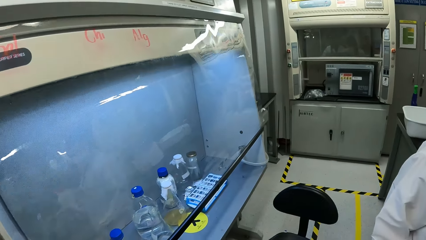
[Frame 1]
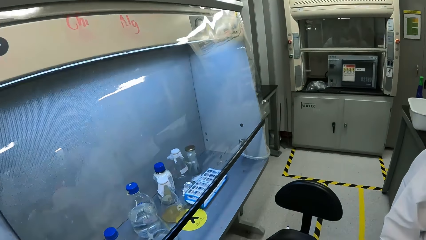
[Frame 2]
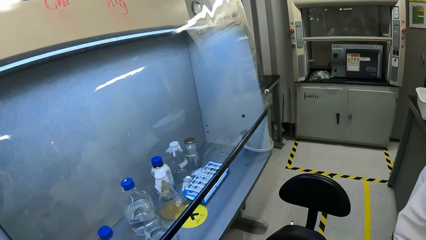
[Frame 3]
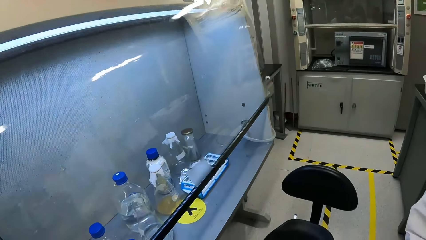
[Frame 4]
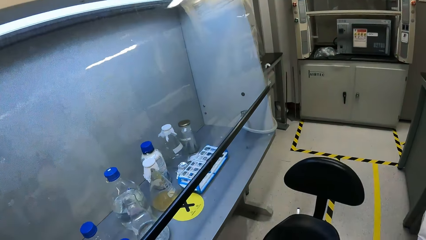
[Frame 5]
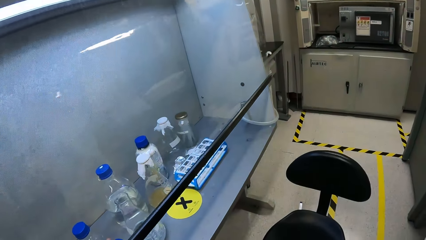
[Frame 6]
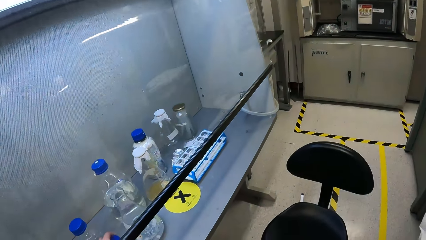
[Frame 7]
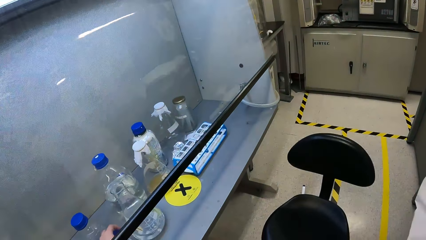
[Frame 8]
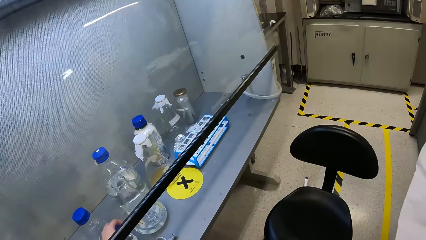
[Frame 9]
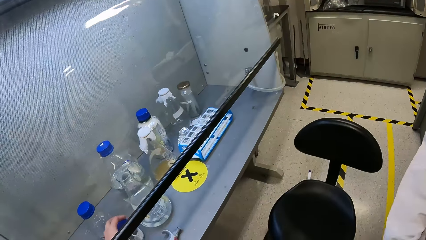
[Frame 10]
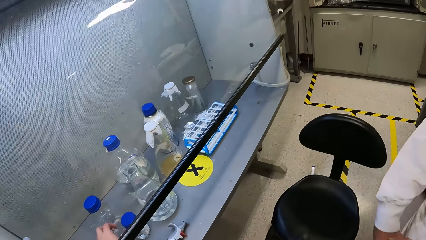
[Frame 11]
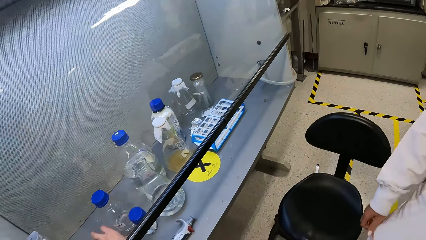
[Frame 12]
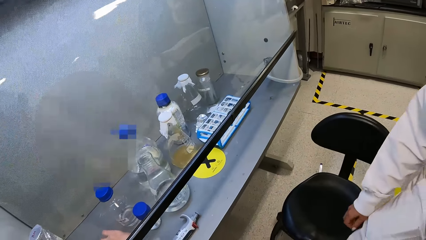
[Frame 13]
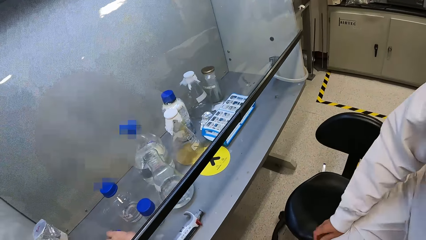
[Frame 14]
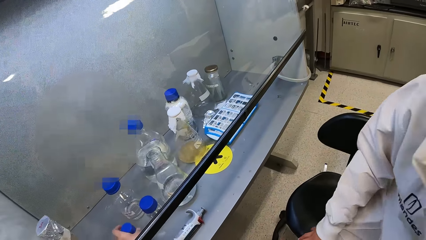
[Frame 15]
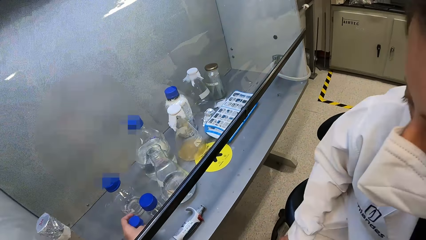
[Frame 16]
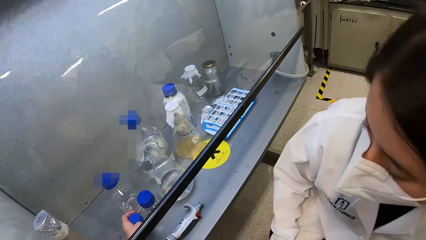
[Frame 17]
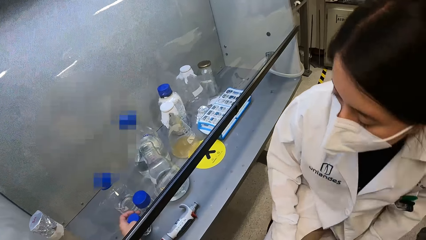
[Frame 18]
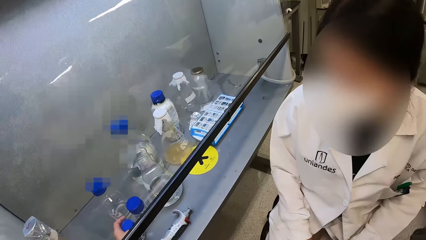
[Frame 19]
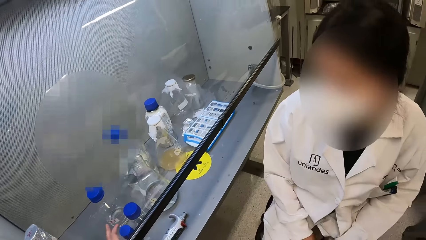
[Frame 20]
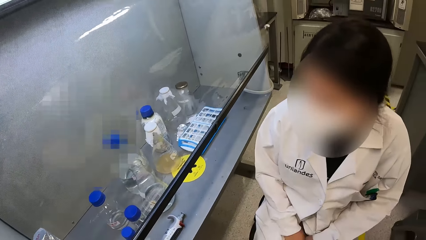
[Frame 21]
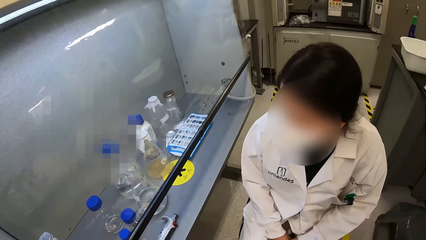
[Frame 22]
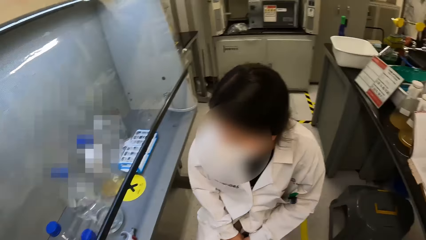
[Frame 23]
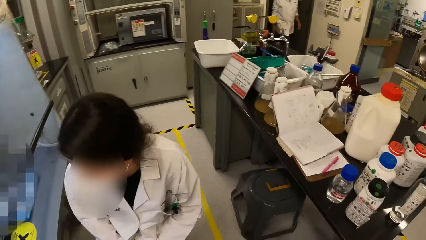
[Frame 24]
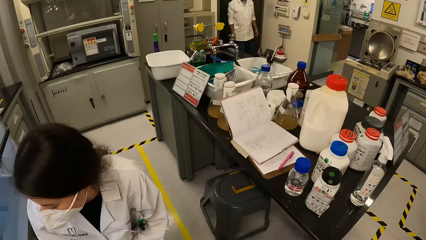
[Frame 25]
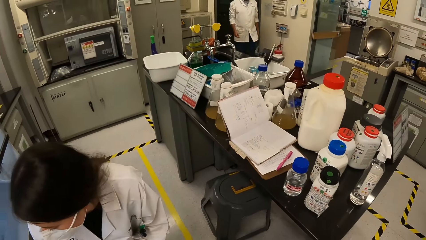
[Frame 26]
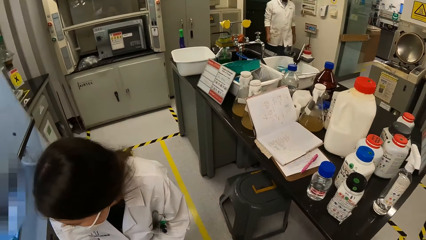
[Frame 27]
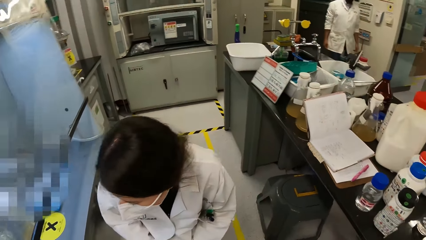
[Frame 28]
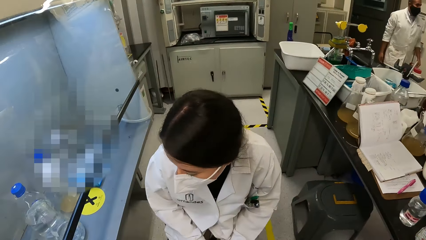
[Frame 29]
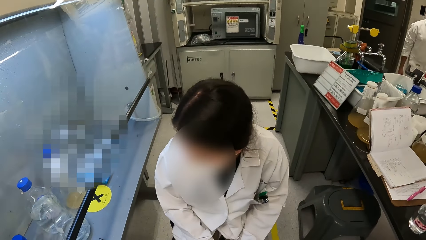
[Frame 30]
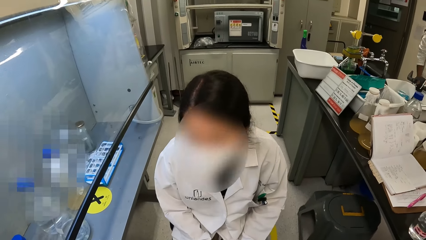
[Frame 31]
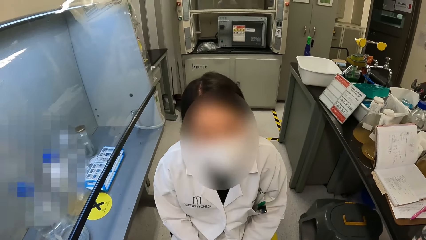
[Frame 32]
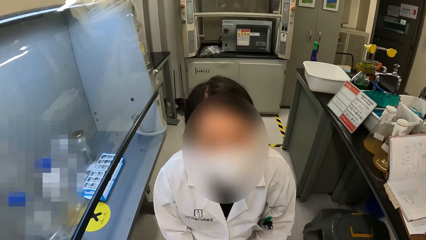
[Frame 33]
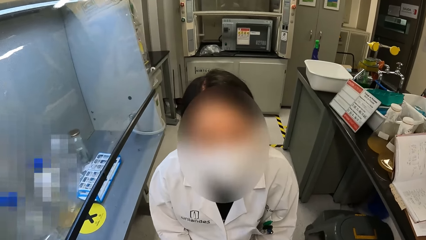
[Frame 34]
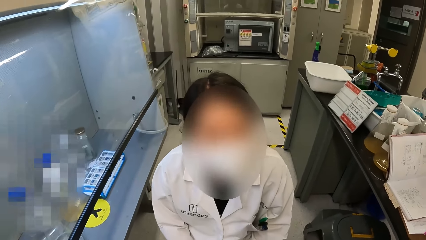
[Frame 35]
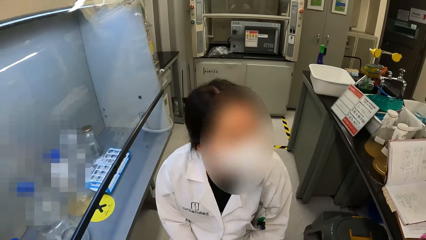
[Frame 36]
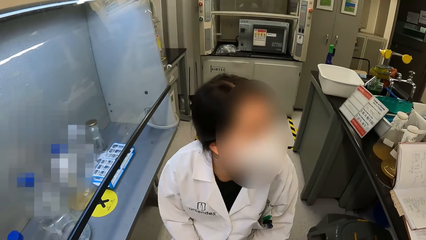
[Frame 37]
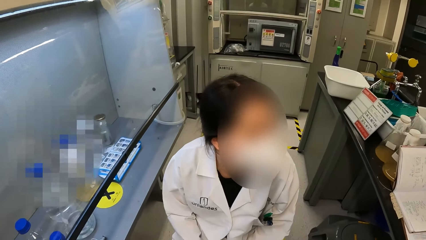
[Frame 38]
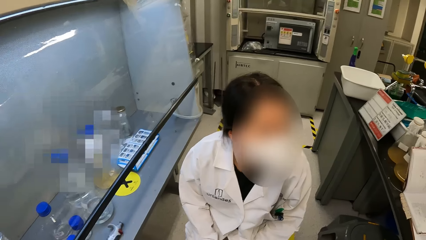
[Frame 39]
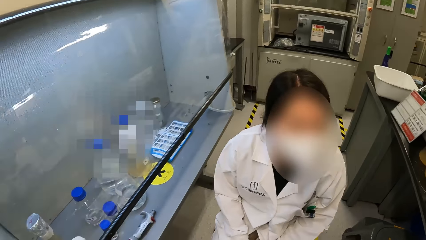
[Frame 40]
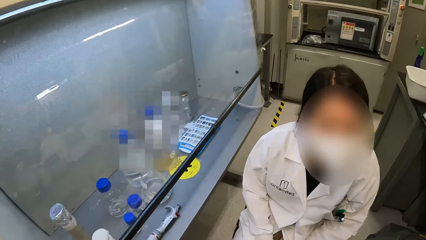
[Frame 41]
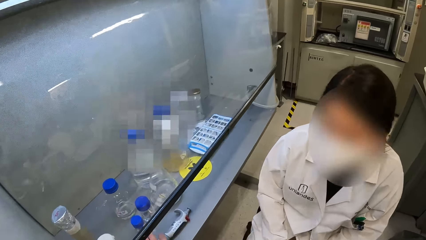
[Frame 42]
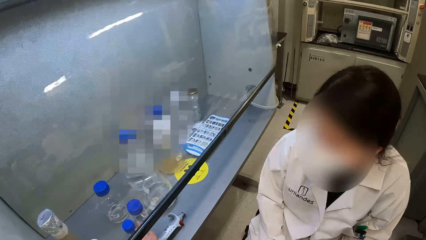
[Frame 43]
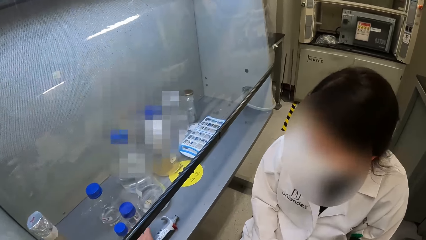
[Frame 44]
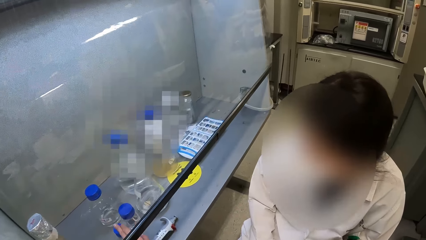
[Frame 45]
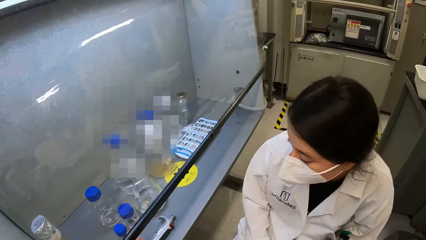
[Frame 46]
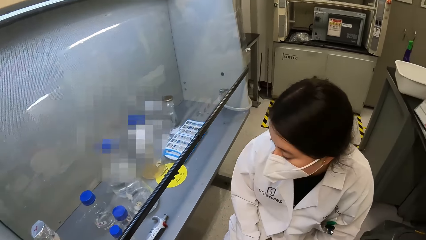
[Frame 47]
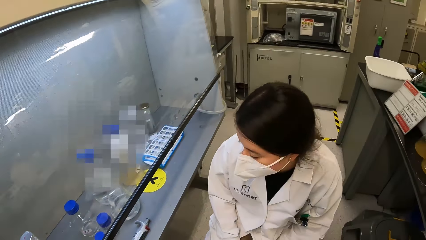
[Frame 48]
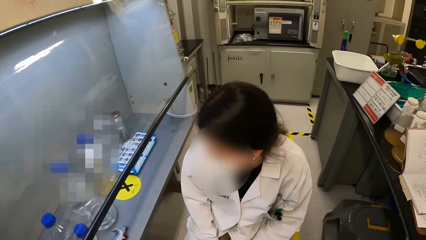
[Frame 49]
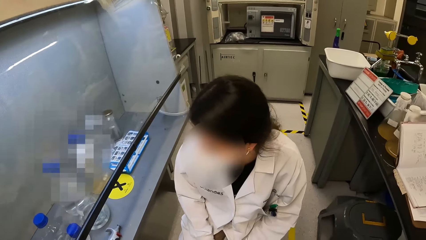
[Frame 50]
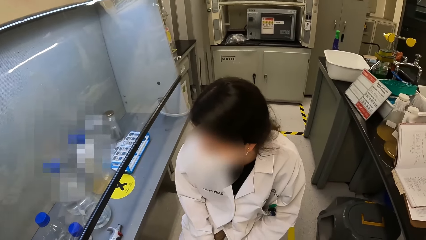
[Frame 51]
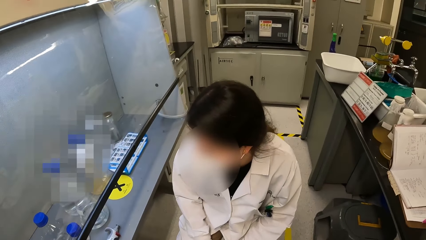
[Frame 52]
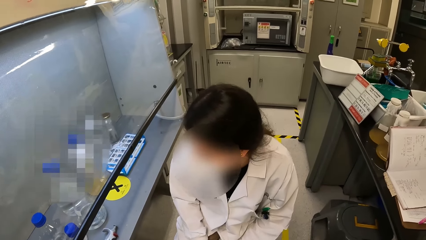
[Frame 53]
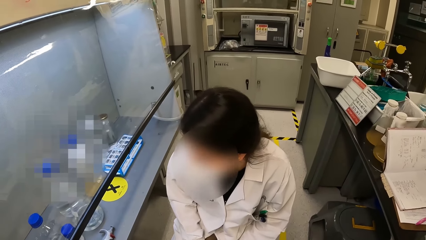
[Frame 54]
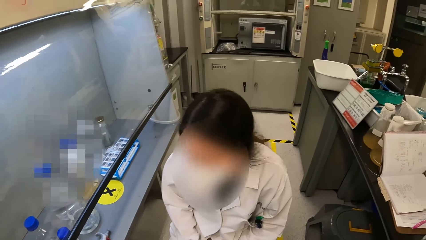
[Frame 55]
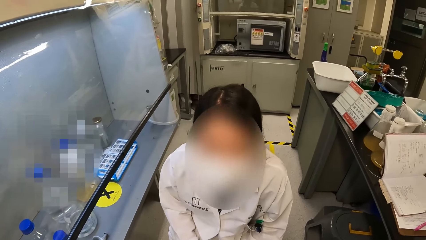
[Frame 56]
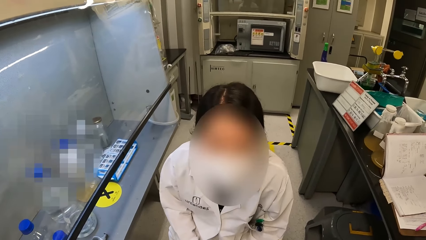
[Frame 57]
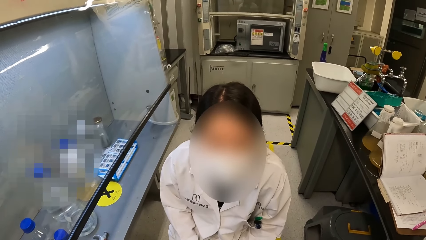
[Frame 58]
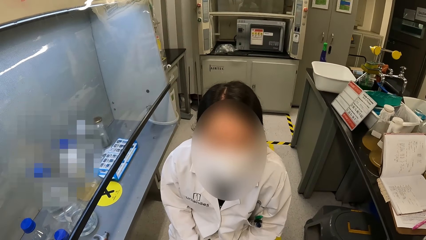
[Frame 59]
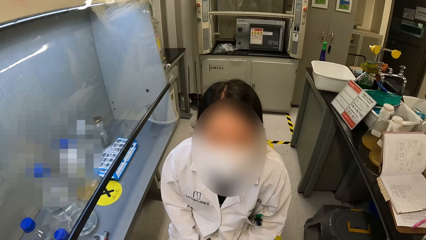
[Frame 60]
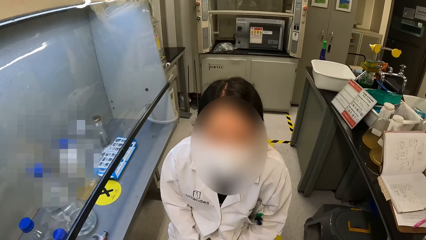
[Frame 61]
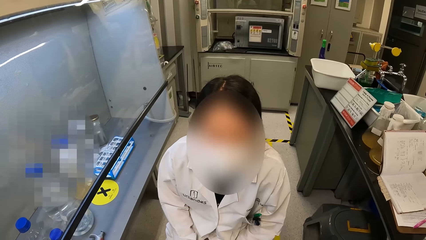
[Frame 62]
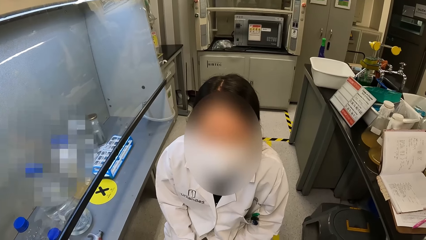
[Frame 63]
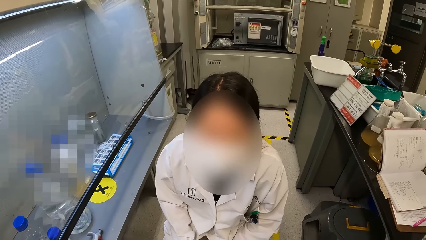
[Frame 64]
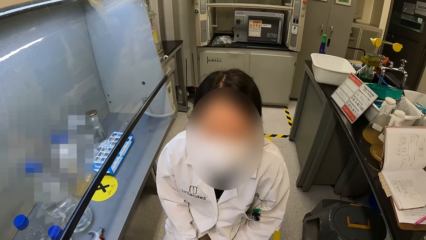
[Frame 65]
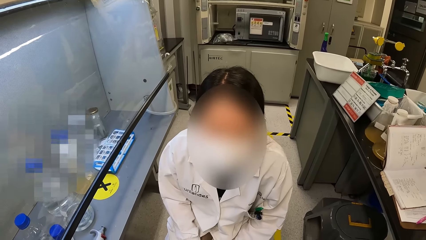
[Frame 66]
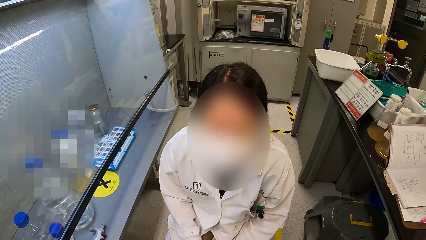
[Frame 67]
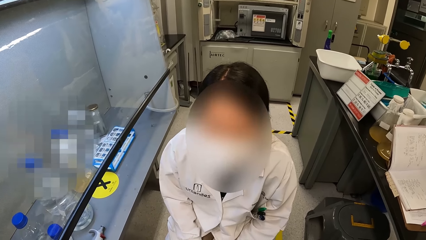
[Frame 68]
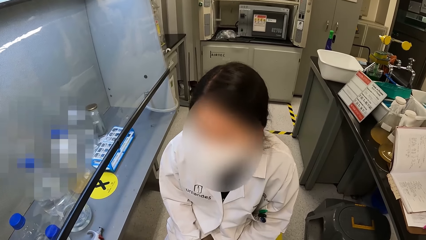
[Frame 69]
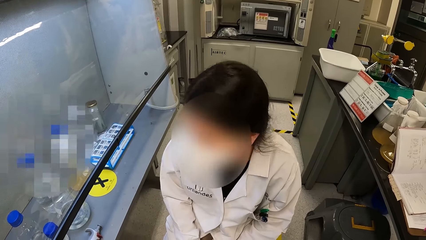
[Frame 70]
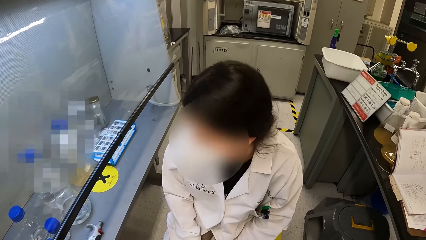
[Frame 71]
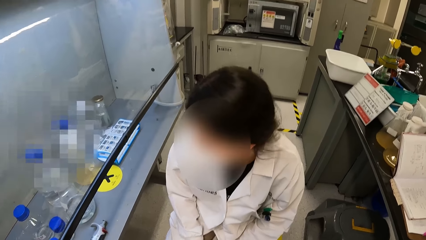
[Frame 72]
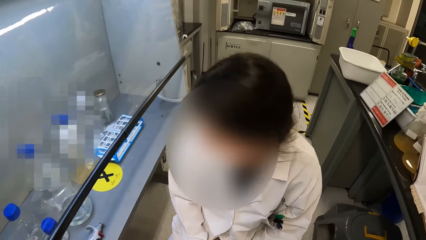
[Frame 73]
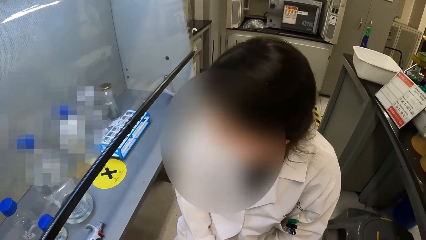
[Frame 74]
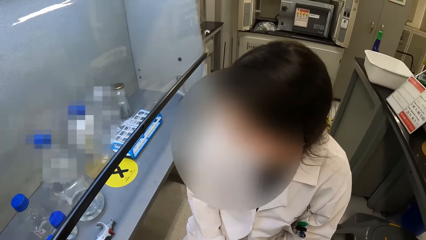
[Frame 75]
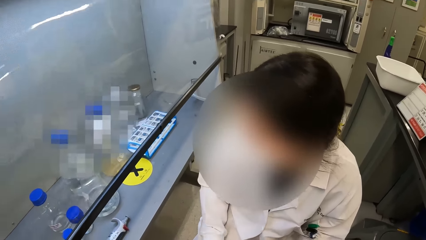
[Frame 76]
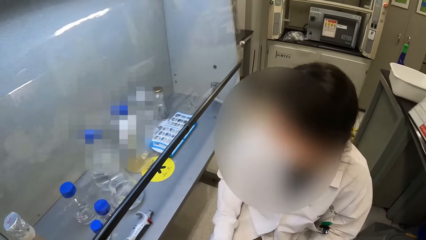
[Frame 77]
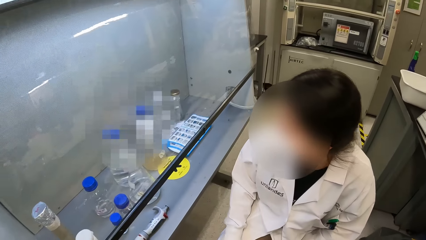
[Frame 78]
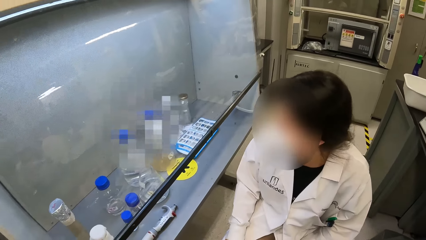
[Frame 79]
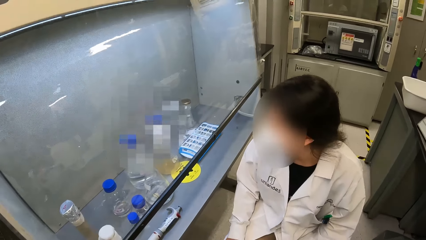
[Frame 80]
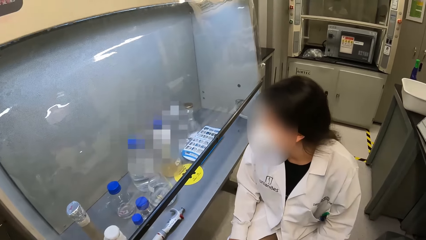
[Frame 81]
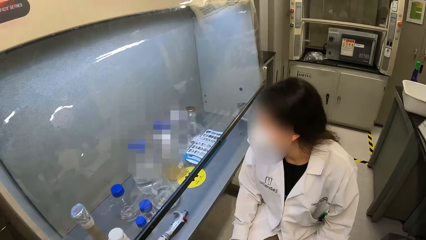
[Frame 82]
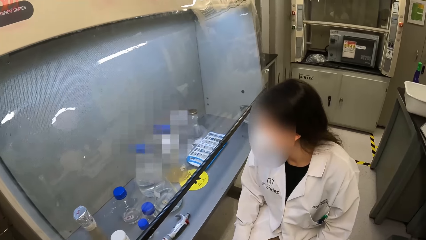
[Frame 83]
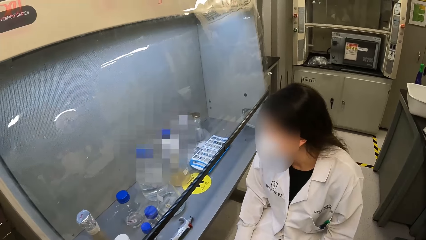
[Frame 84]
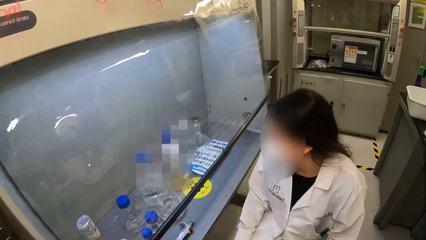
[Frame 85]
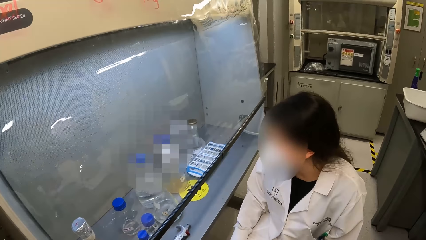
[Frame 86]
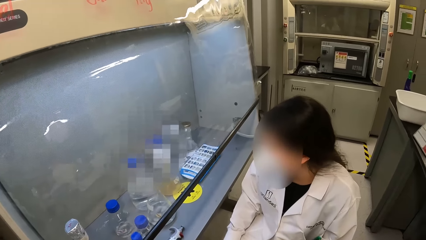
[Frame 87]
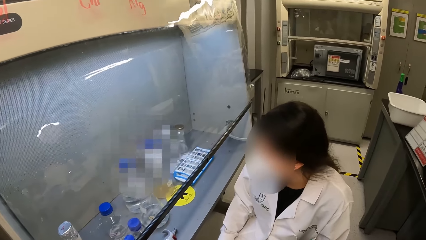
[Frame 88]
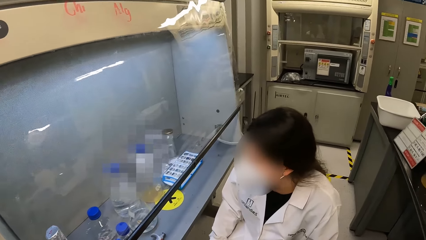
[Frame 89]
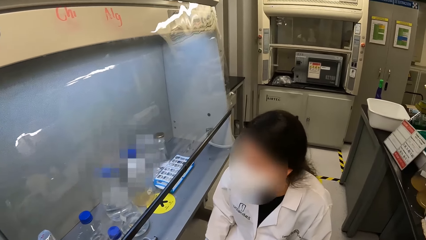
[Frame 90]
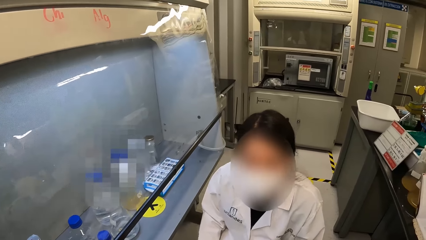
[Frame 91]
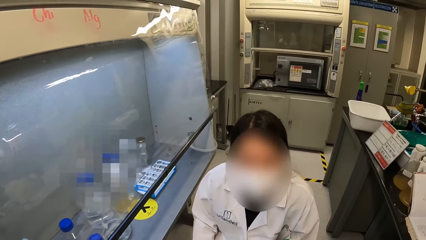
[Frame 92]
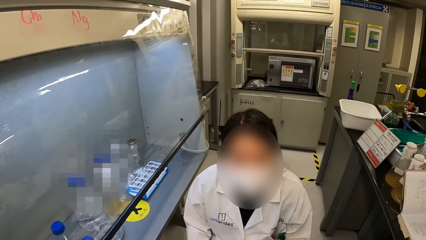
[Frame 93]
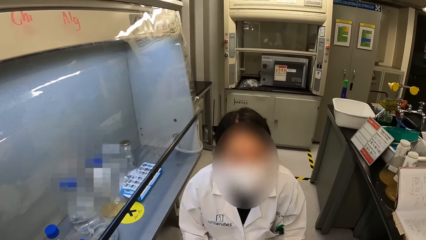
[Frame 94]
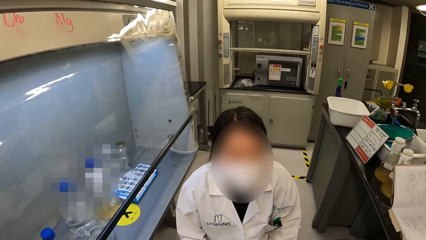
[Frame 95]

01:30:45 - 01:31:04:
The camera wearer looks at the laminar flow cabinet. They hold a bottle. A lady sits on a chair. The camera wearer moves the bottle. They look around the room. They look at the table. They stare at the lady. The lady interacts with the camera wearer. The camera wearer speaks with gestures to the lady.
